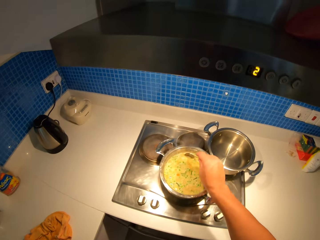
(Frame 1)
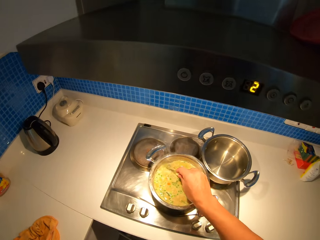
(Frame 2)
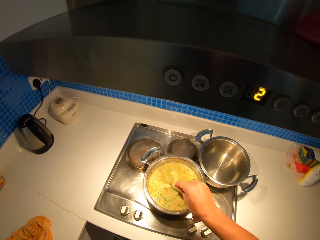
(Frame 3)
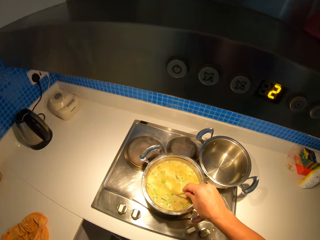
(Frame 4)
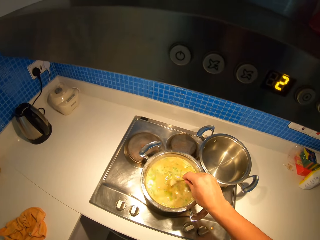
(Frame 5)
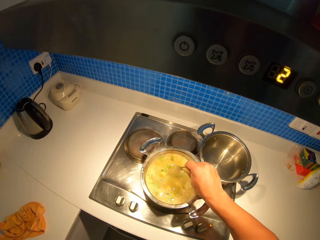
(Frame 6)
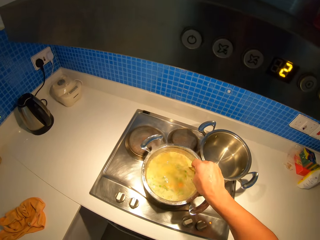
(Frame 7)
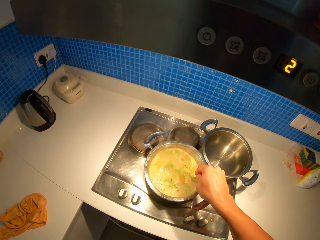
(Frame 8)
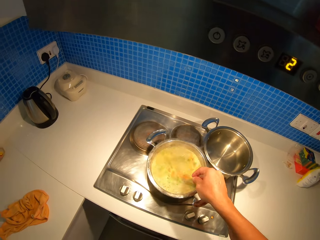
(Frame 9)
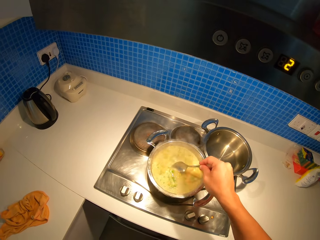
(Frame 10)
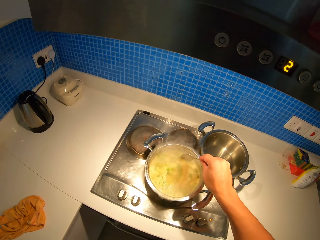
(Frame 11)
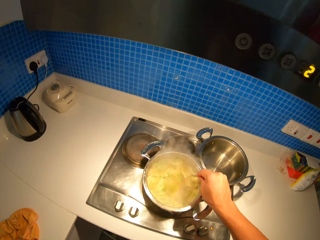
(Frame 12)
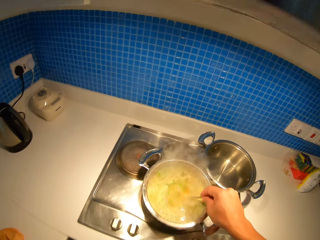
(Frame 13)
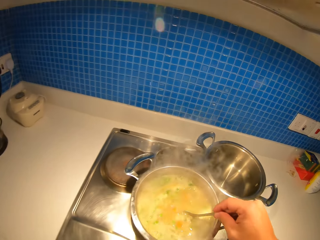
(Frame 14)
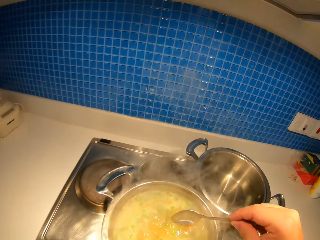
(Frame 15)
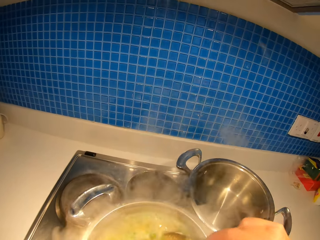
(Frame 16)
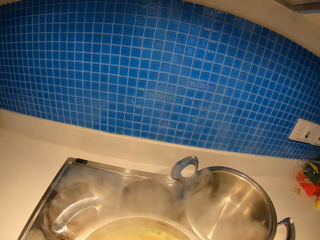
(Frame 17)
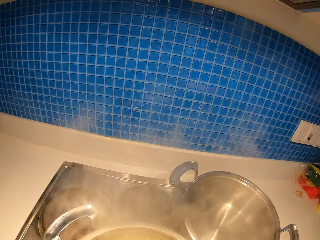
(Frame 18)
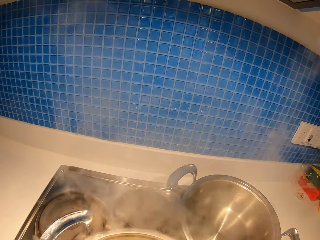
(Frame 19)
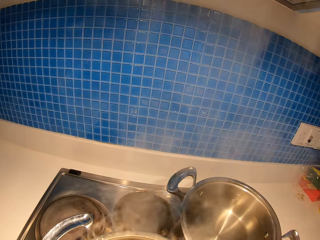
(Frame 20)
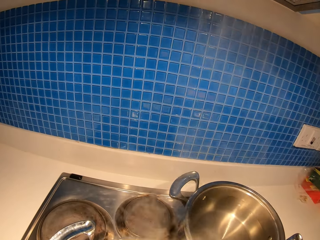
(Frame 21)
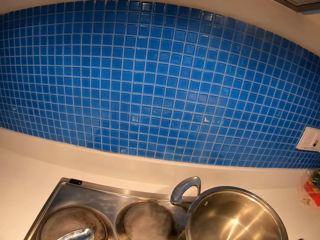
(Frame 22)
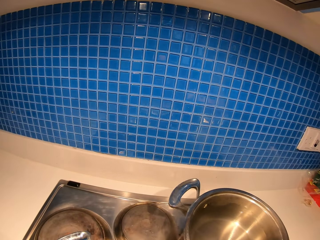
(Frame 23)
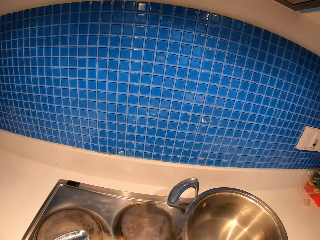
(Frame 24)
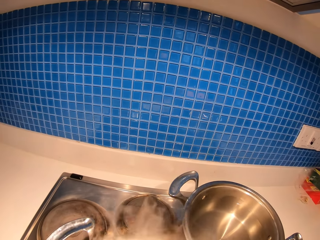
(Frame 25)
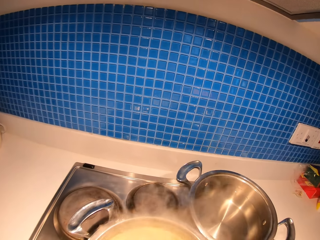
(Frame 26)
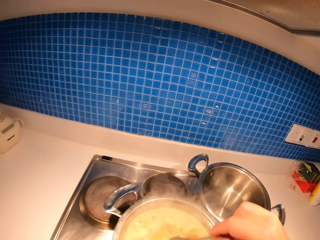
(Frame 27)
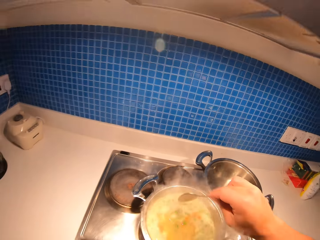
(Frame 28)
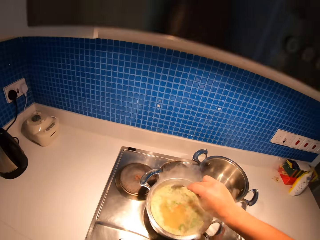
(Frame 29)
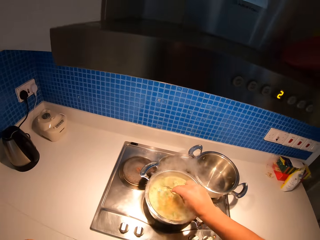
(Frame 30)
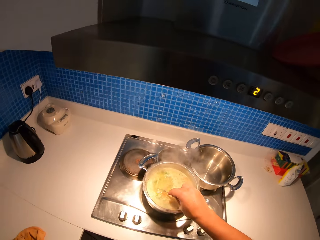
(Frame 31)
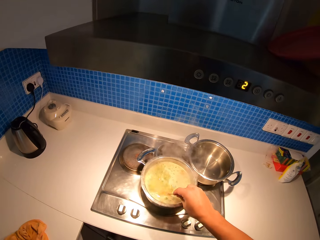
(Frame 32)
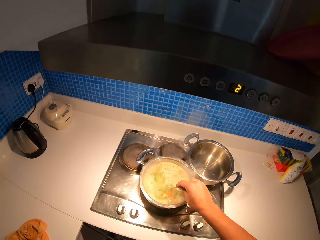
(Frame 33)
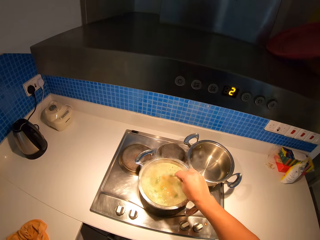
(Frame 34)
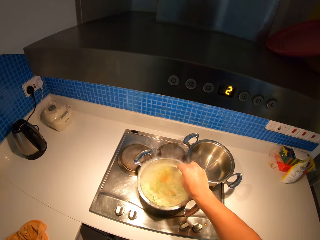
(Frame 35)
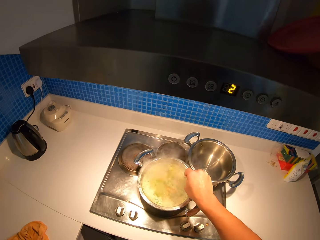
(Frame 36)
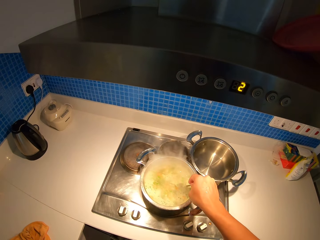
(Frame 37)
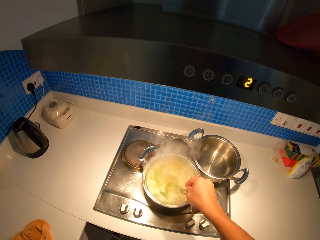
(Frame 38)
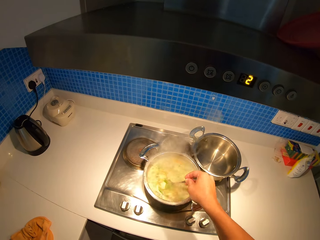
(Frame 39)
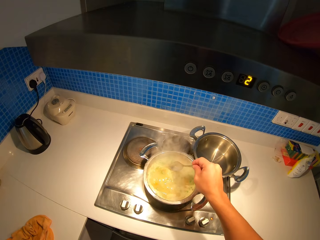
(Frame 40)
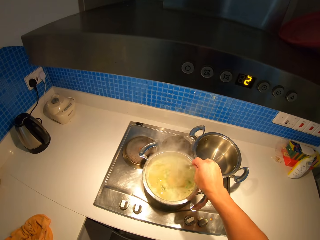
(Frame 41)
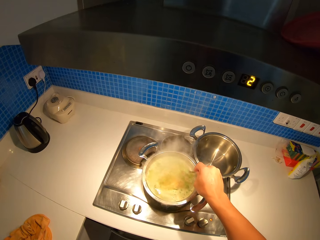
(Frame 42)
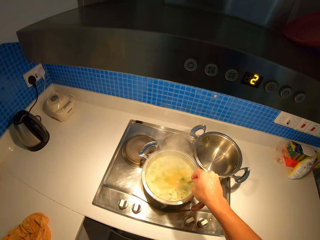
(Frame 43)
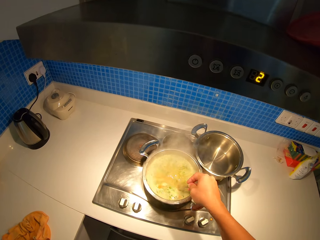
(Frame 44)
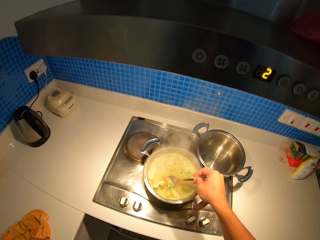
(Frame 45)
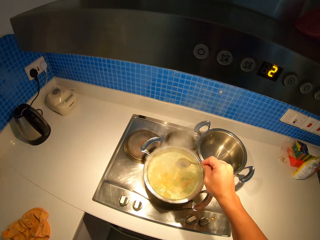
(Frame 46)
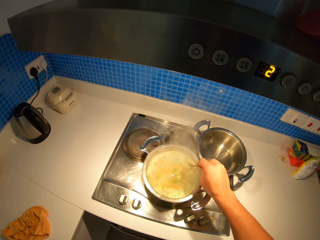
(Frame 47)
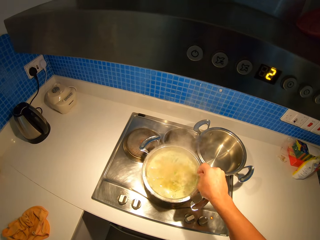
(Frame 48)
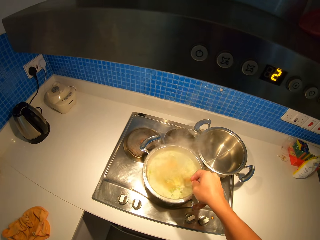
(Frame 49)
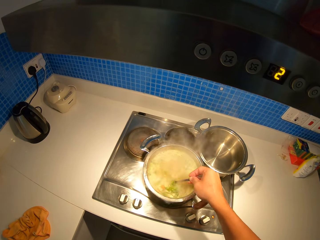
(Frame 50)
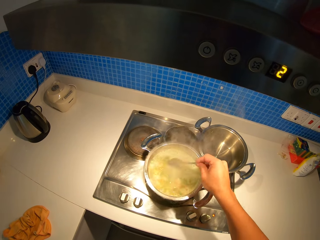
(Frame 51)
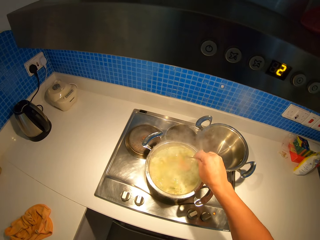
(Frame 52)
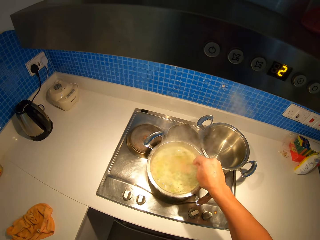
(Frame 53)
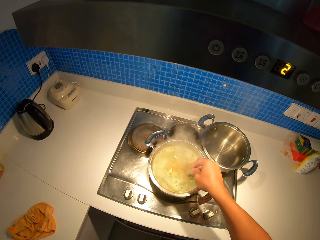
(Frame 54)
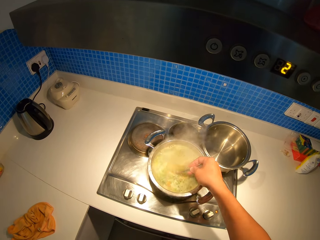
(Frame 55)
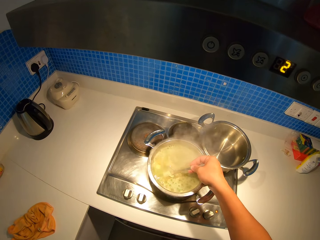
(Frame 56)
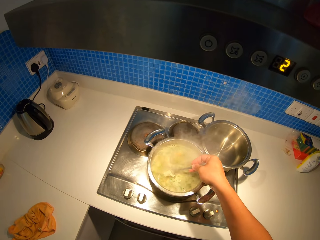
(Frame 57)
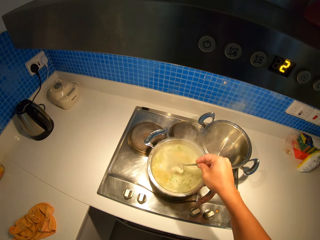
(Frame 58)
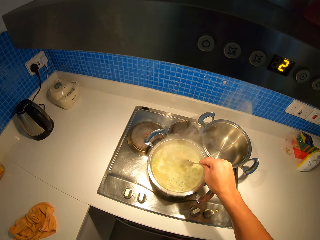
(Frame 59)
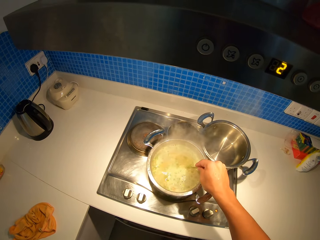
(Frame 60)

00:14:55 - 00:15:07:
The camera wearer stirs the stew pot with a spoon. They smell the stew on the cooking stove.

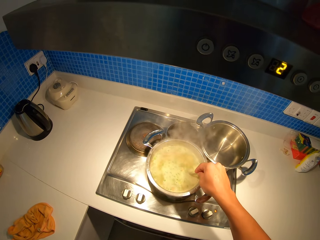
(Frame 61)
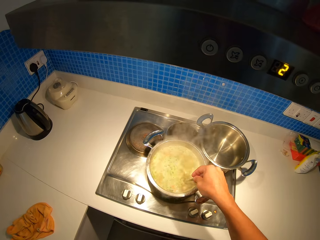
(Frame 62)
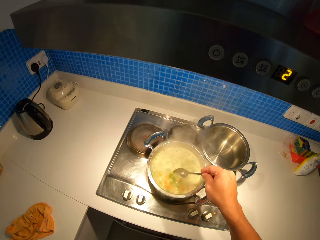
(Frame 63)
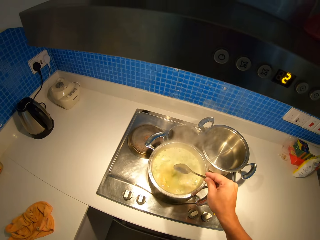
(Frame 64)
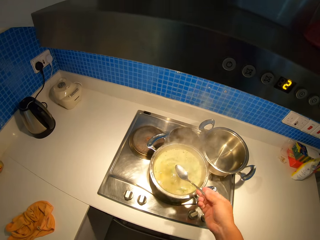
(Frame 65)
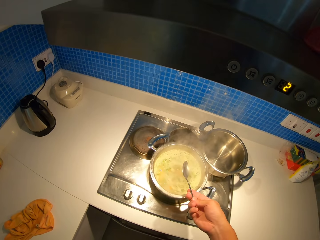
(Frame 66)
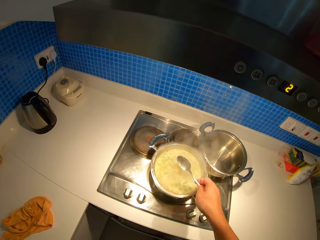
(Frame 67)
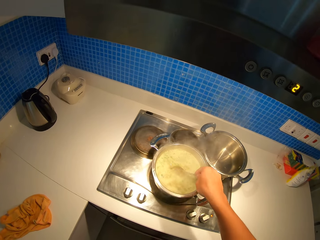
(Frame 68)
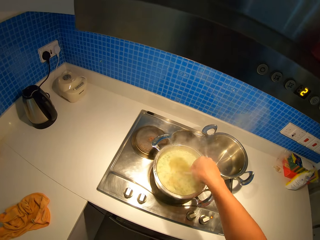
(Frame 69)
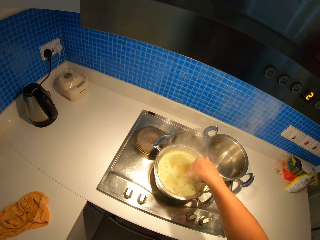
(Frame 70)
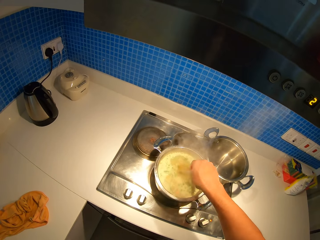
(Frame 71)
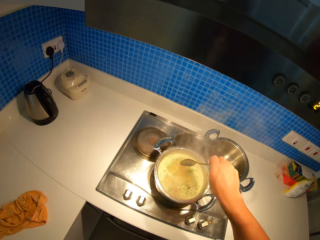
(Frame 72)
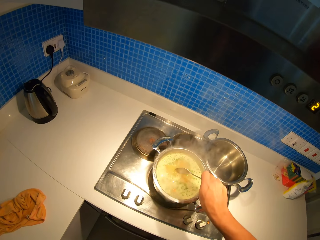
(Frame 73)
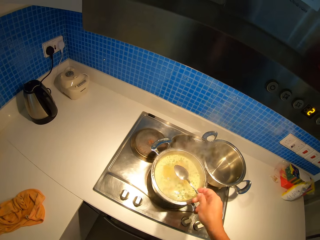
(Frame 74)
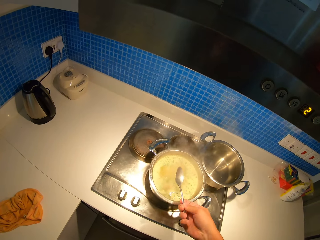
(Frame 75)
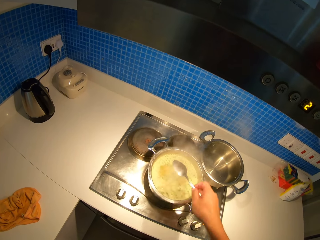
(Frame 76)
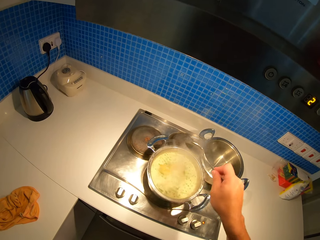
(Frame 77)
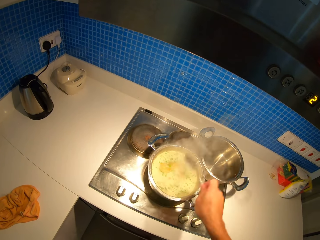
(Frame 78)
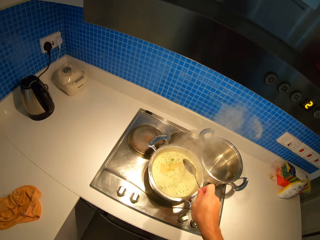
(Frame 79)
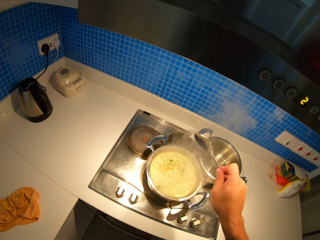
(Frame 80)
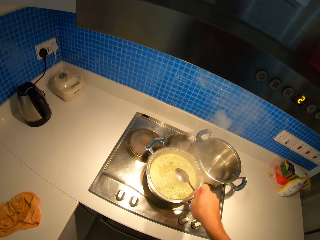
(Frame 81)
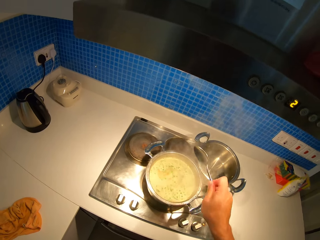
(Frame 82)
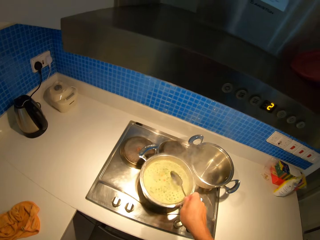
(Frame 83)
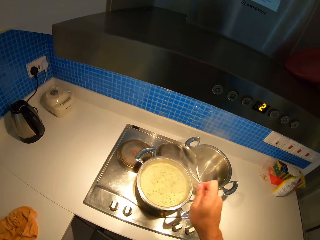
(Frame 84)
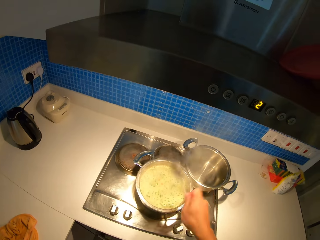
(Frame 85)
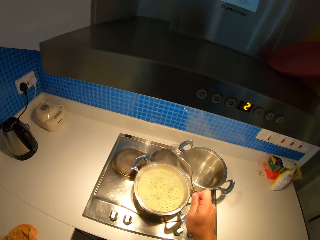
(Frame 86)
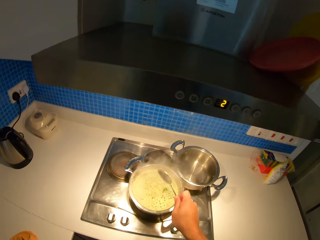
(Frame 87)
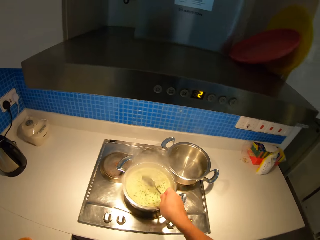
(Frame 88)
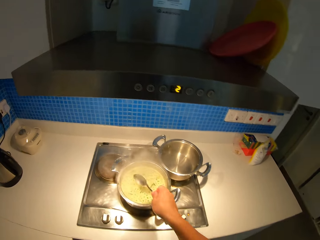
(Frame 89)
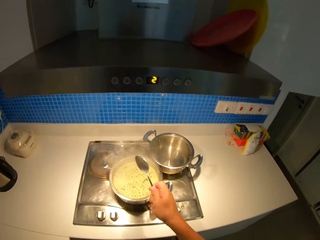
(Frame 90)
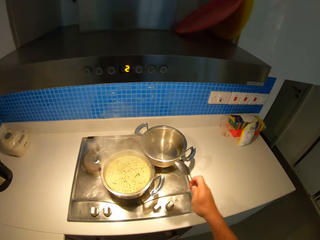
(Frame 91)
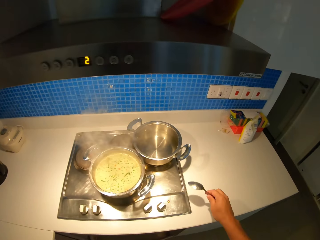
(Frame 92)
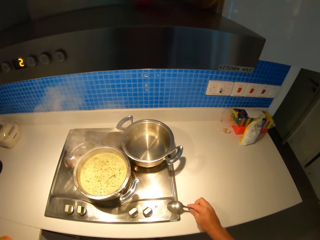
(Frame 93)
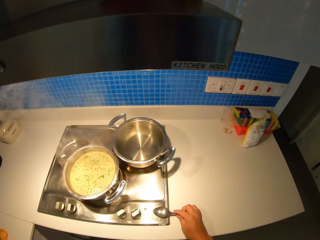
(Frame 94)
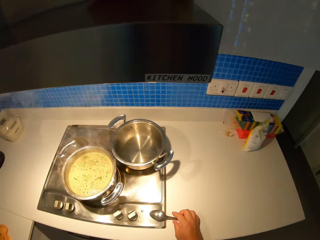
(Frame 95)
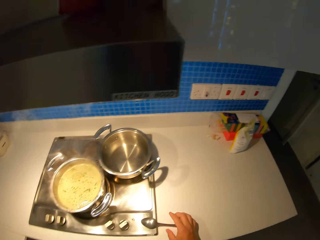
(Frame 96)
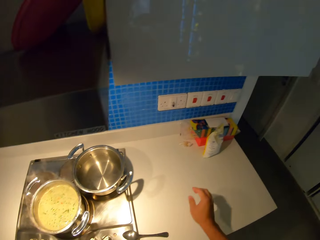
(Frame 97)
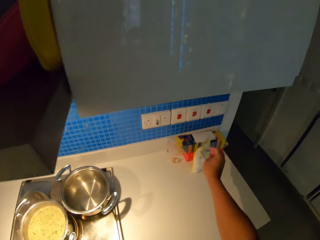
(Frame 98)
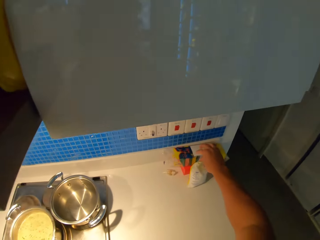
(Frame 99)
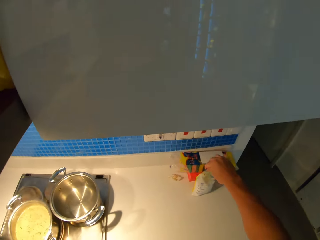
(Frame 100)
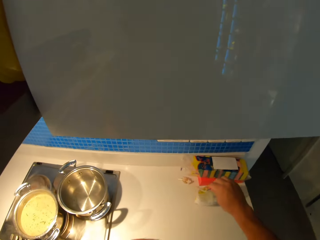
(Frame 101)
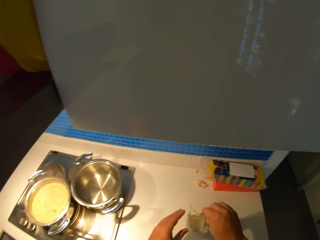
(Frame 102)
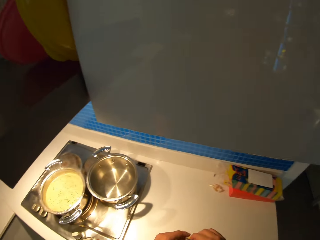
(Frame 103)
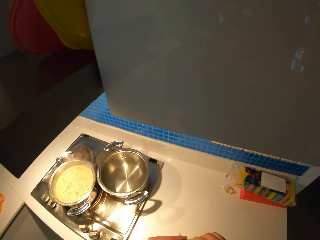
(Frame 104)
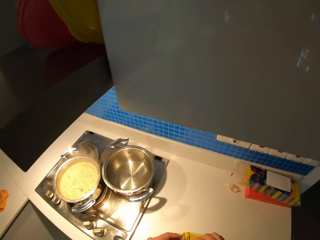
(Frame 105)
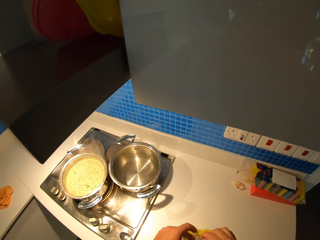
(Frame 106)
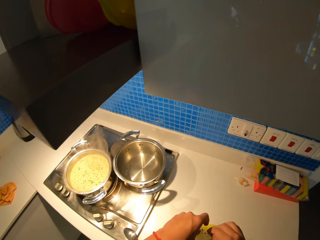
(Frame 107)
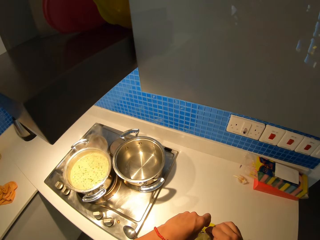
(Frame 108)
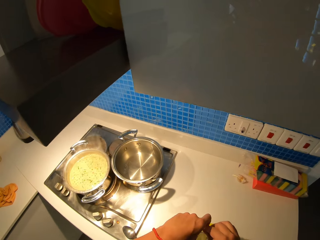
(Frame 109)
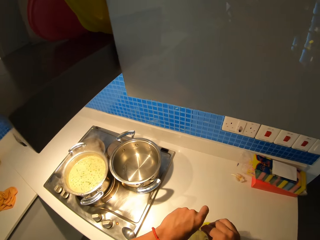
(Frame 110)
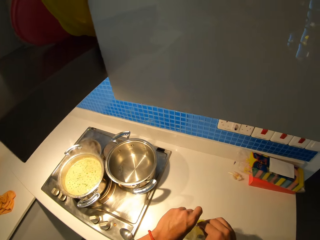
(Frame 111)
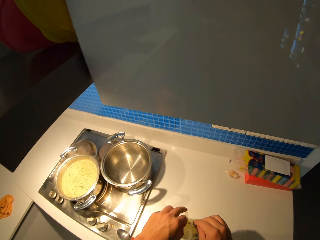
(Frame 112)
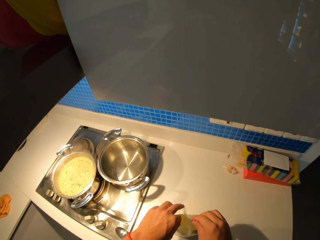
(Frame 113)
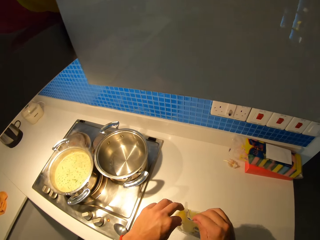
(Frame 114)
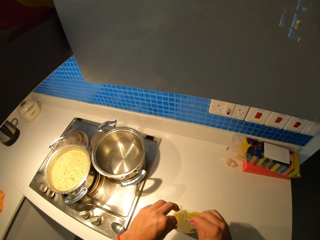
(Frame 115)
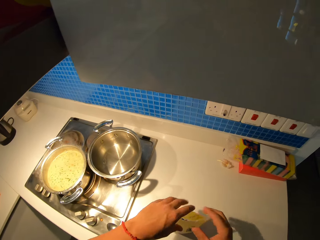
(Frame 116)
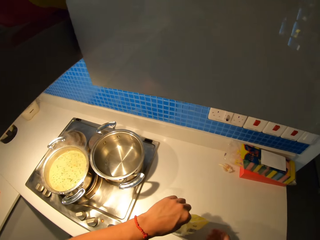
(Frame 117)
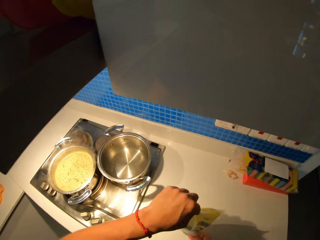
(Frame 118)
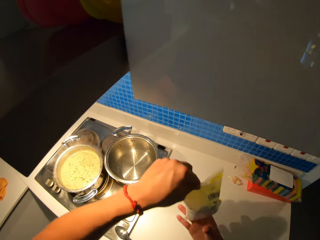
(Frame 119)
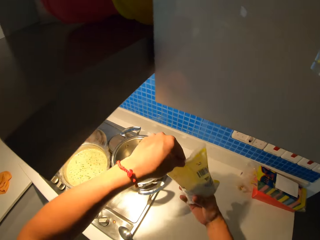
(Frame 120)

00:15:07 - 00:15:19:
The camera wearer shakes the stirring spoon over the stew pot. They put the stirring spoon down on a cooker. They pick up a packet of salt and unseal the packet of salt.
